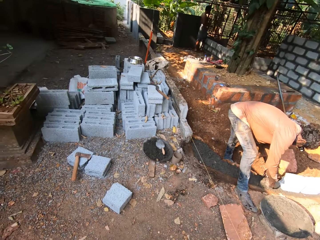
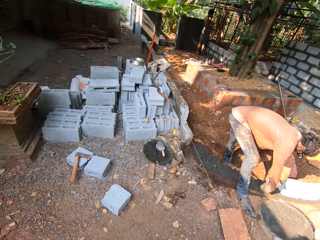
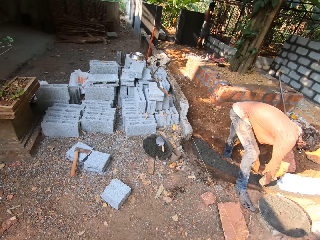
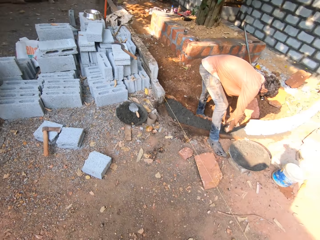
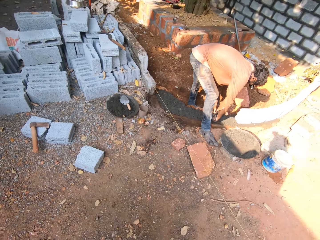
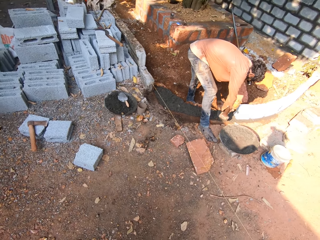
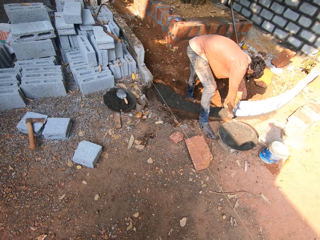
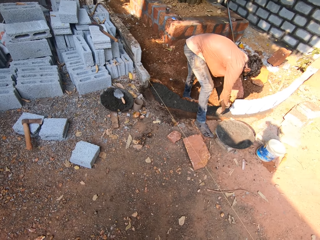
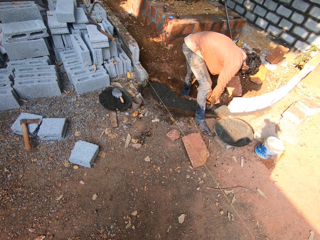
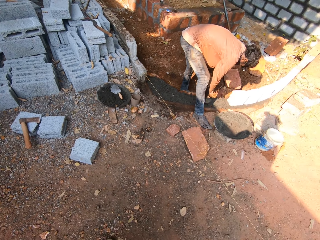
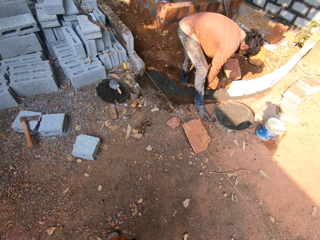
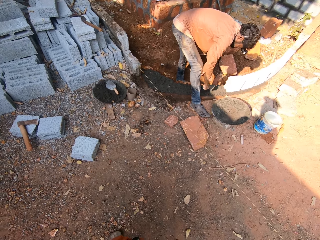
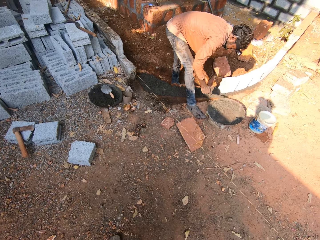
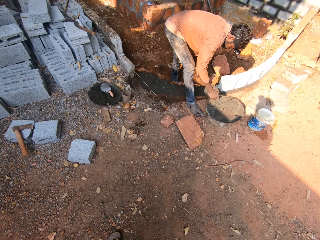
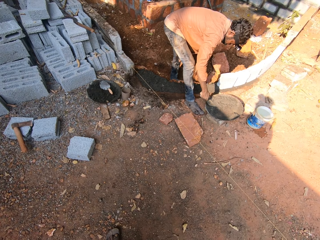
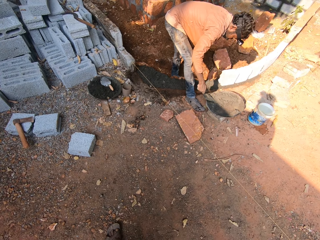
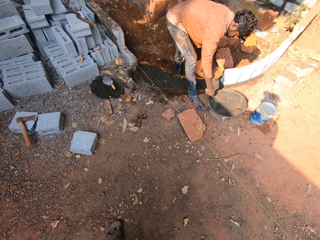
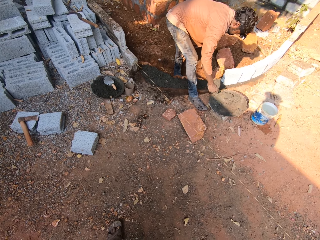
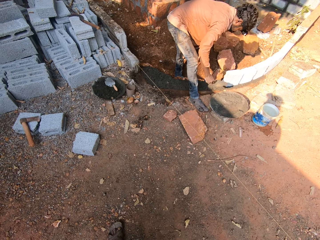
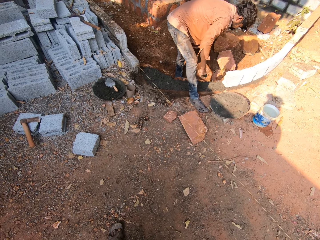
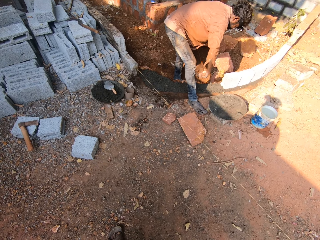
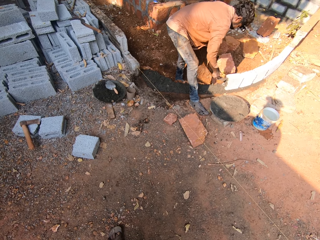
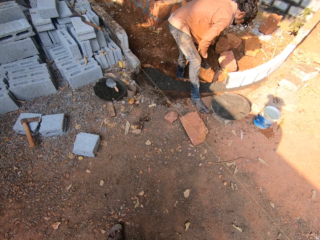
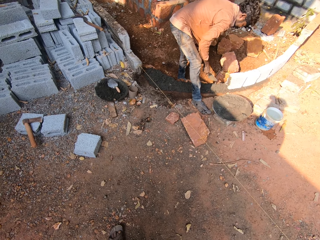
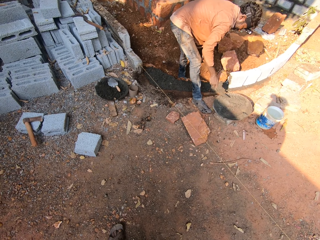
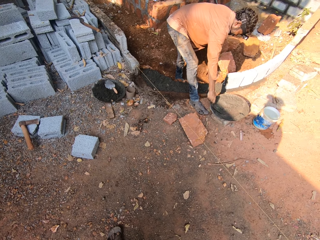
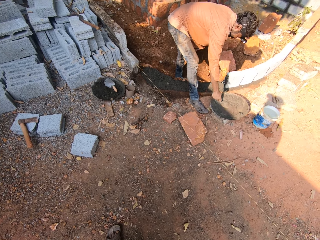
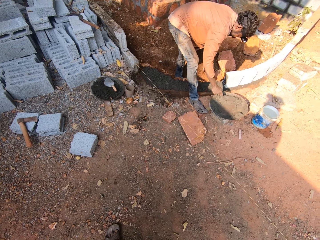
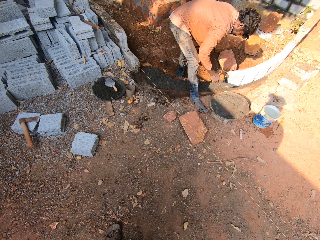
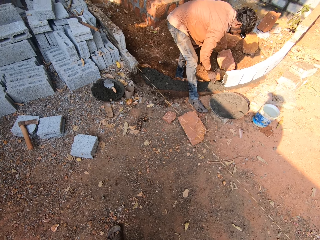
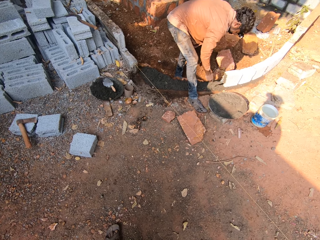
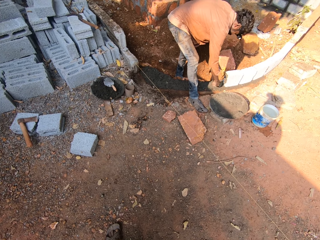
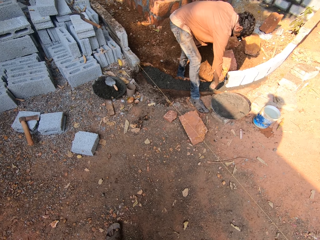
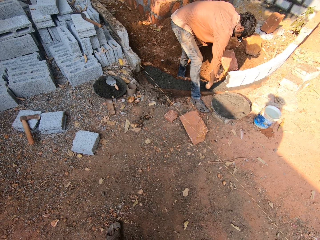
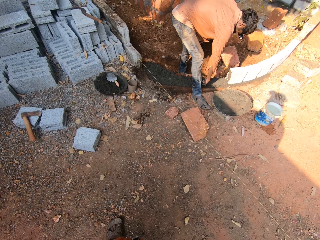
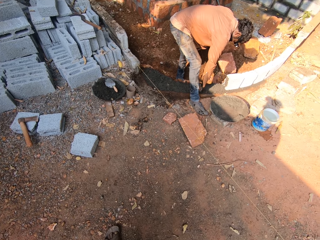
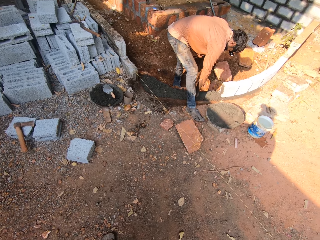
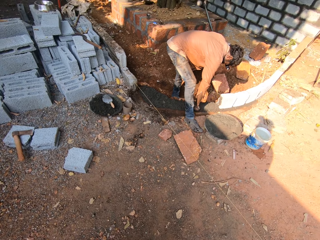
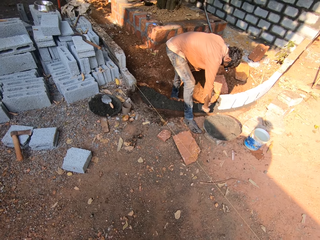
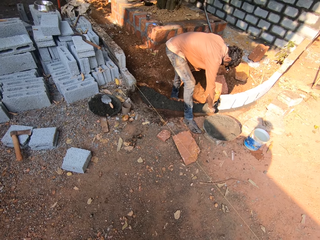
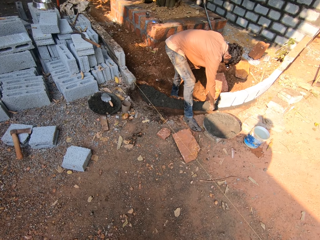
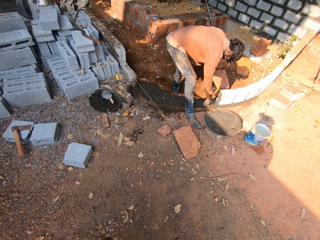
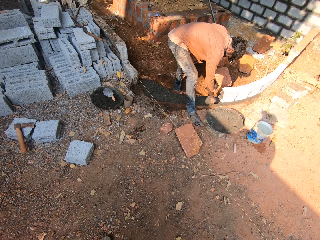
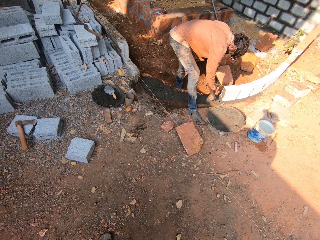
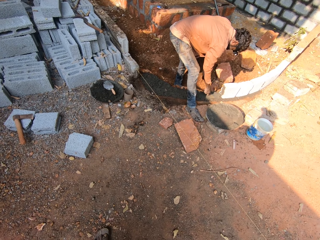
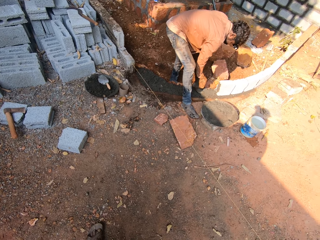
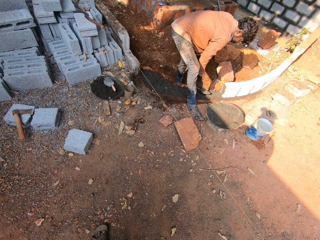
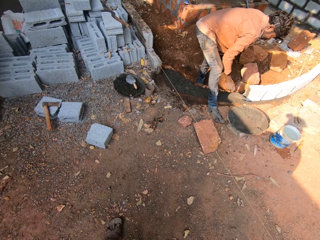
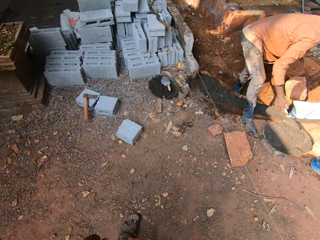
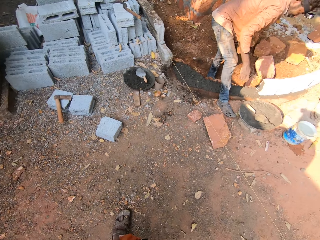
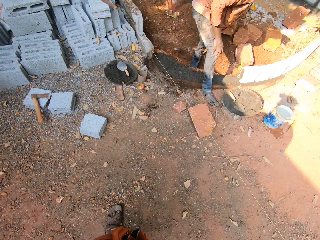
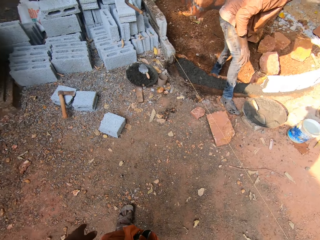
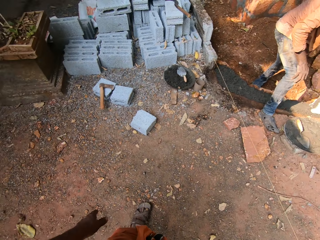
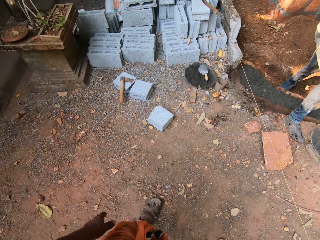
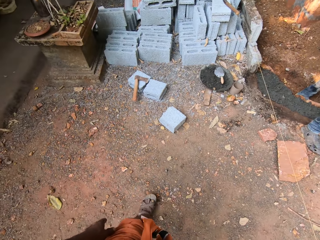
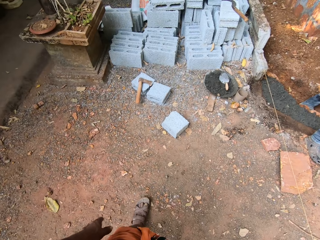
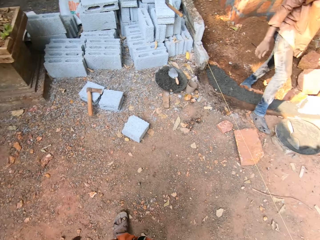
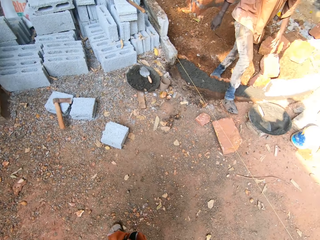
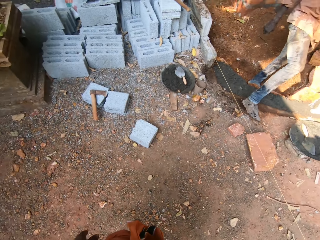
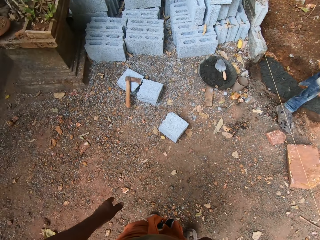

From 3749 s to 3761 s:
A man plasters concrete mix on the ground with the trowel in his right hand. The man levels the concrete. The man picks up concrete mix from the cement bowl with the trowel in his right hand. The man drops the concrete. The man plasters the concrete mix on the block with the trowel in his right hand. The man picks up concrete mix from the cement bowl with the trowel in his right hand. The man plasters the concrete mix on the ground with the trowel in his right hand. The man levels the concrete. The camera wearer talks to the man. The man drops the masonry trowel on the cement bowl with his right hand.

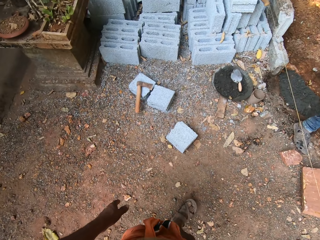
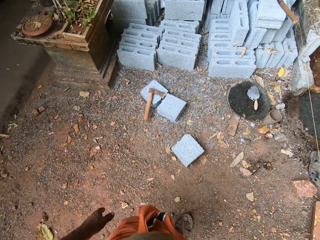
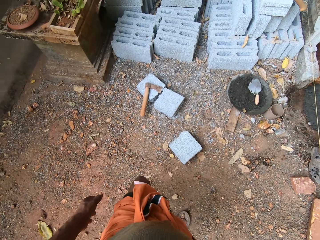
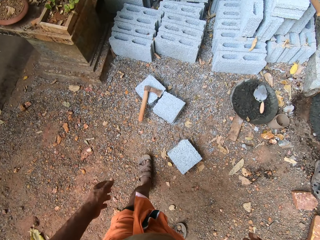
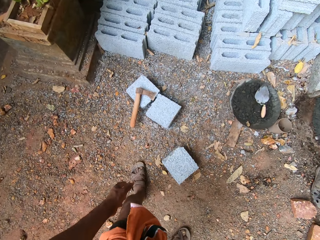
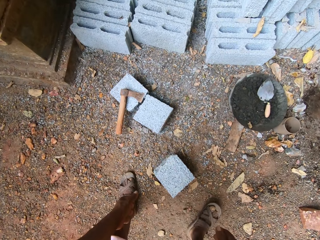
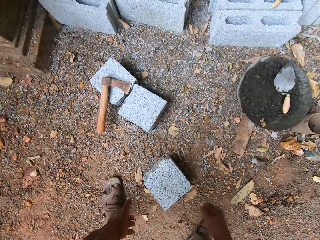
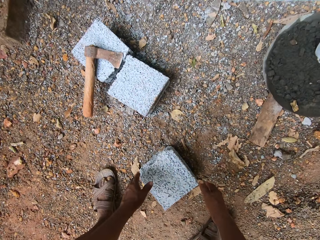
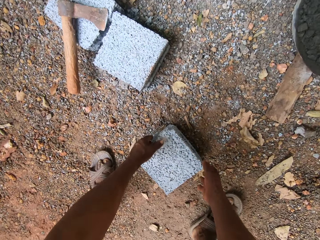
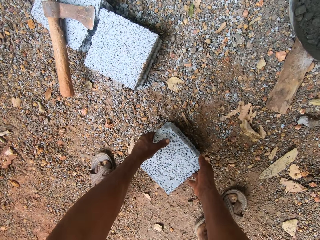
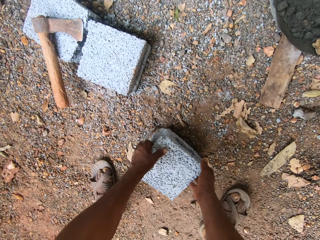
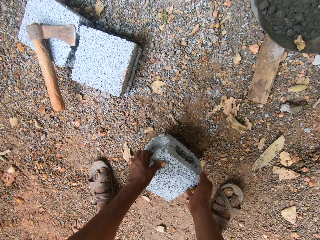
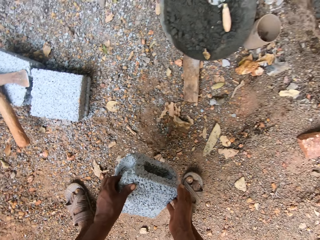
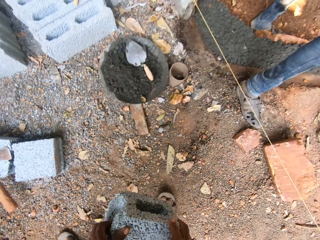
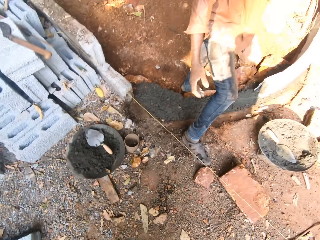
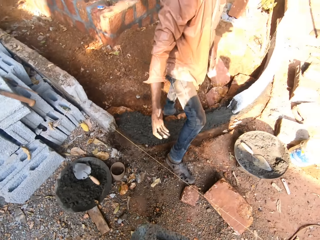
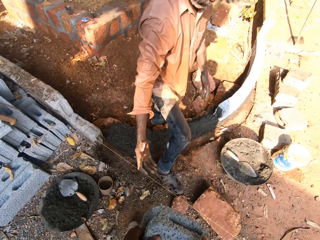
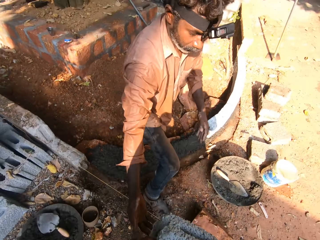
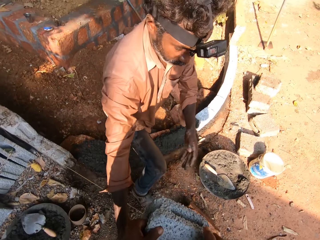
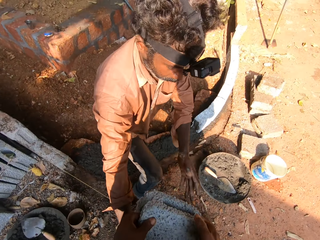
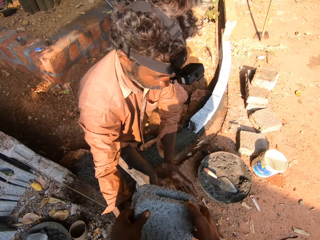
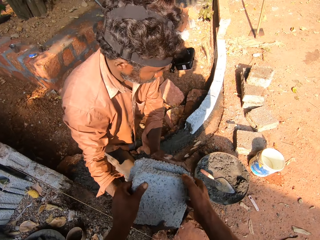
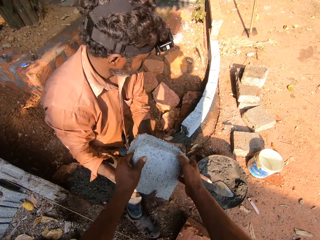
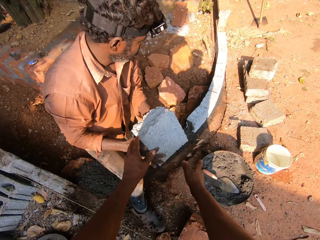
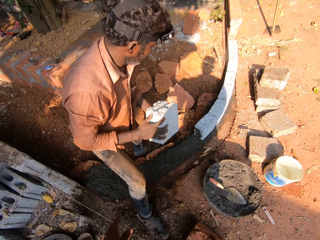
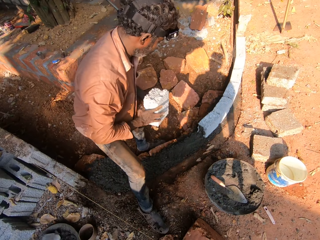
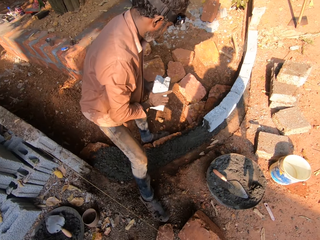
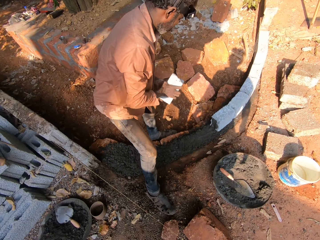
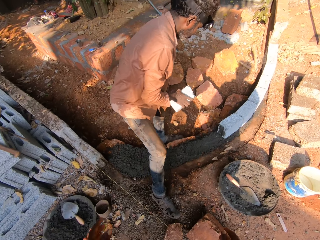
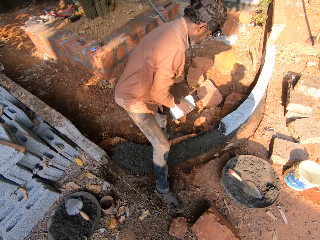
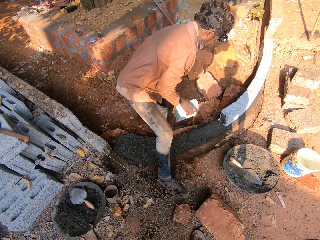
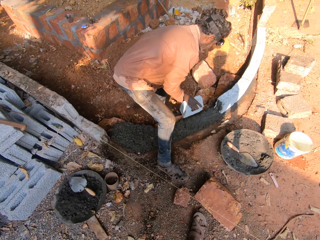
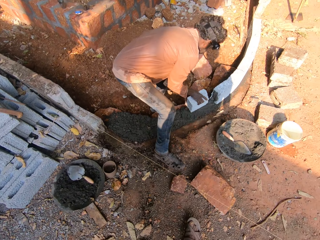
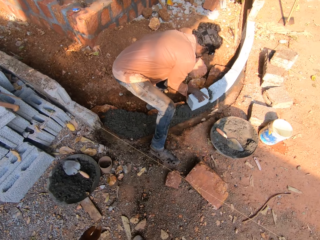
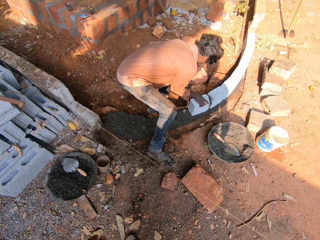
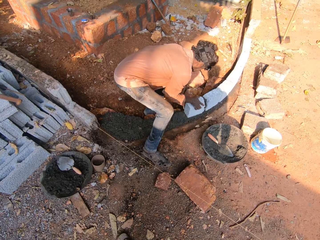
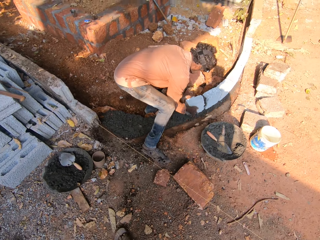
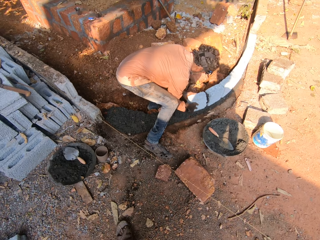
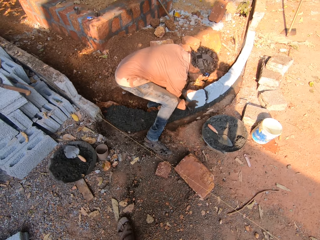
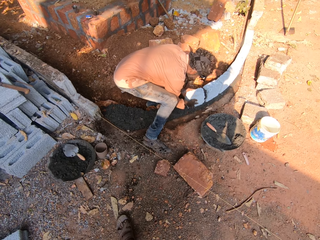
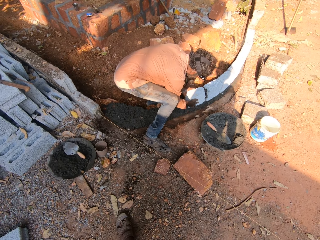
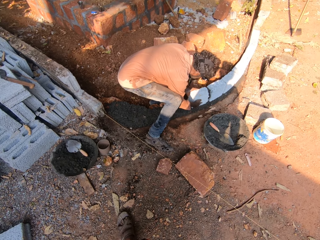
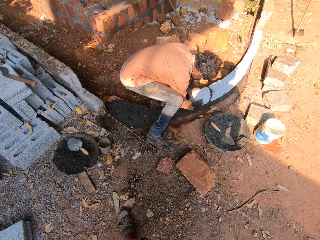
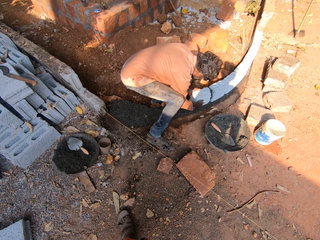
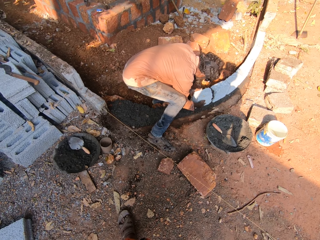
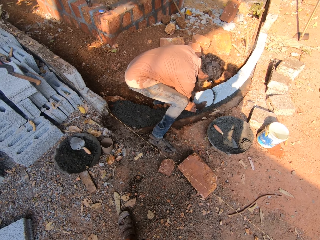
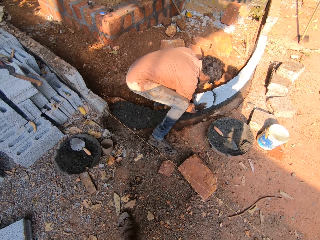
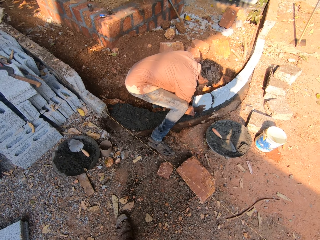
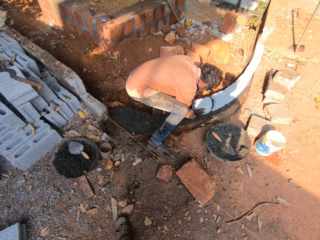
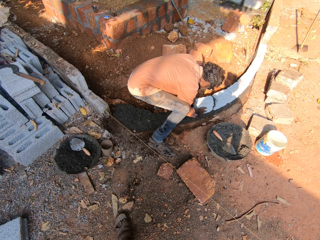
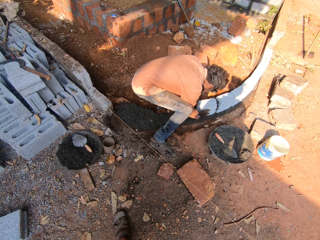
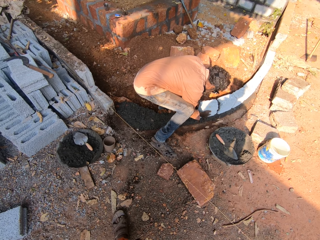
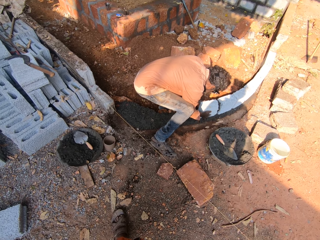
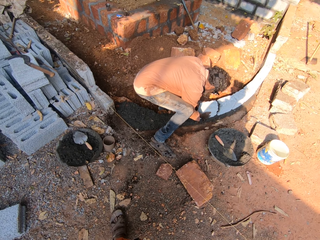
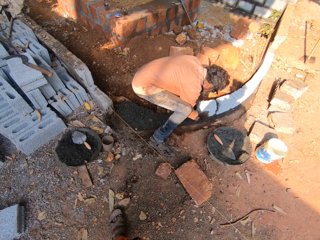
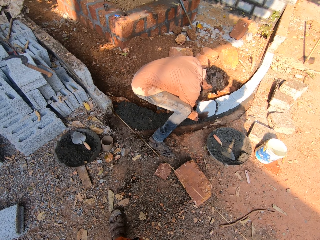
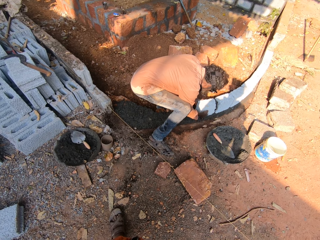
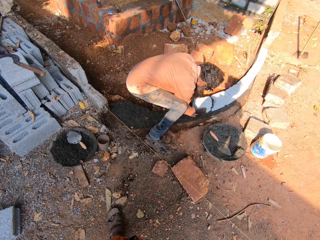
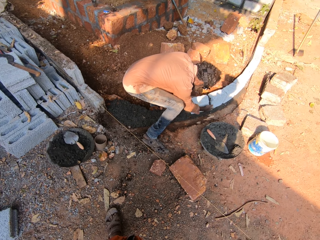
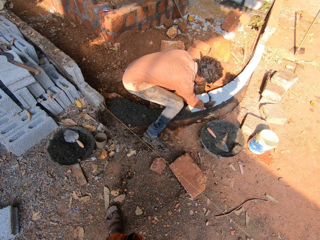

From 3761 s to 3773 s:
The camera wearer picks up a block from the ground with both hands. A man takes the block. The camera wearer passes the block to the man with both hands. The man places the block on the ground with both hands. The camera wearer talks to the man.
